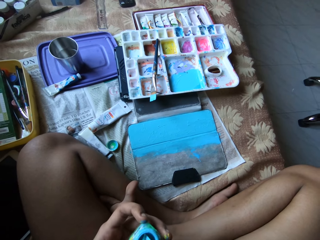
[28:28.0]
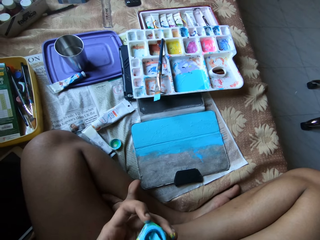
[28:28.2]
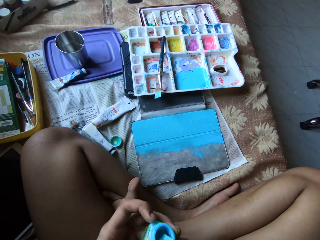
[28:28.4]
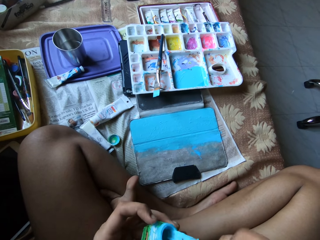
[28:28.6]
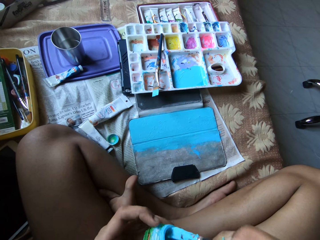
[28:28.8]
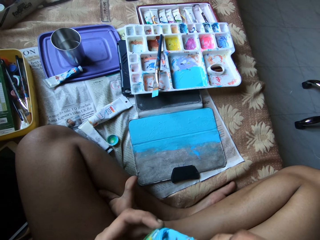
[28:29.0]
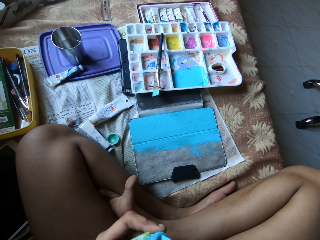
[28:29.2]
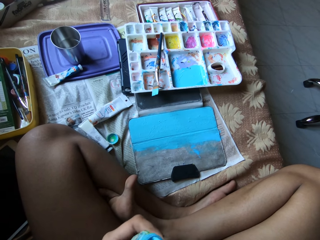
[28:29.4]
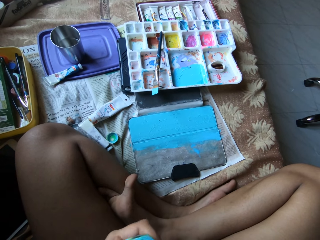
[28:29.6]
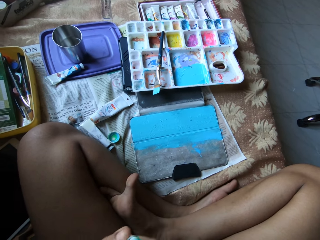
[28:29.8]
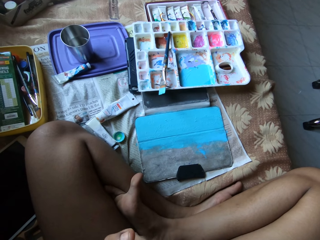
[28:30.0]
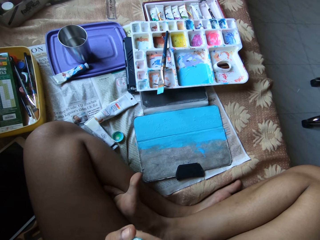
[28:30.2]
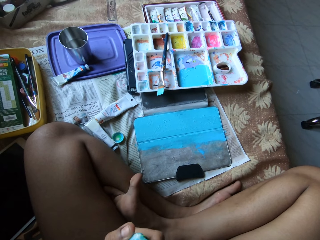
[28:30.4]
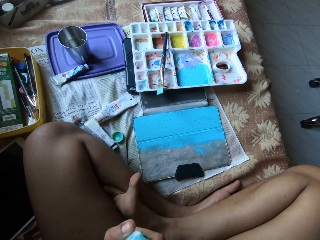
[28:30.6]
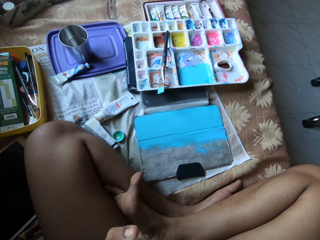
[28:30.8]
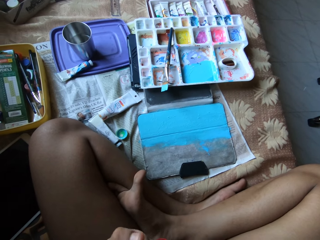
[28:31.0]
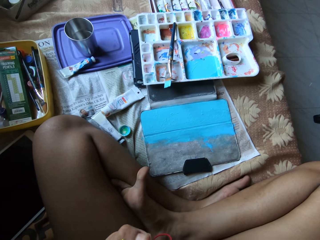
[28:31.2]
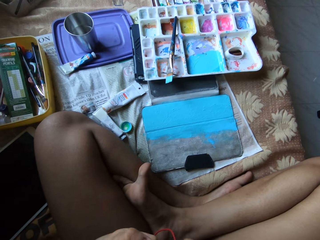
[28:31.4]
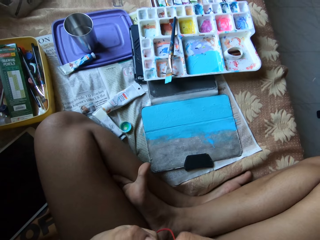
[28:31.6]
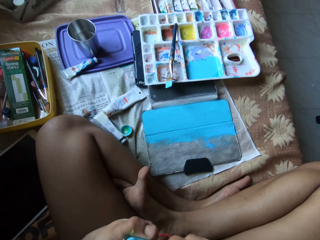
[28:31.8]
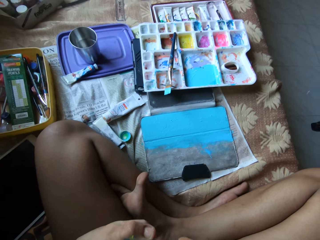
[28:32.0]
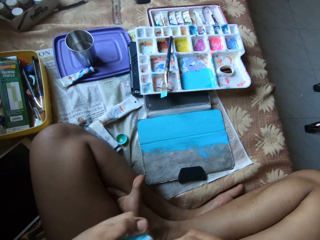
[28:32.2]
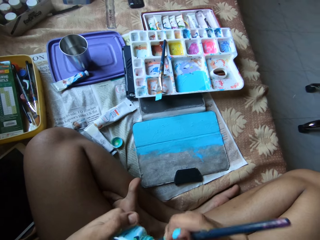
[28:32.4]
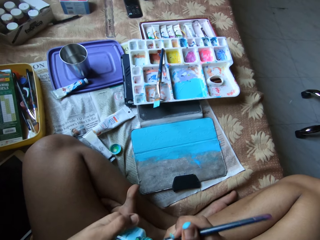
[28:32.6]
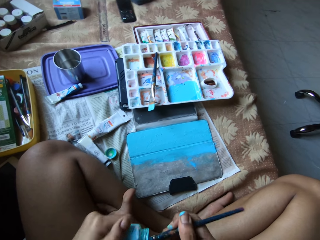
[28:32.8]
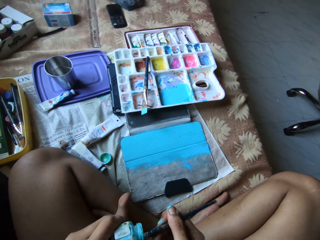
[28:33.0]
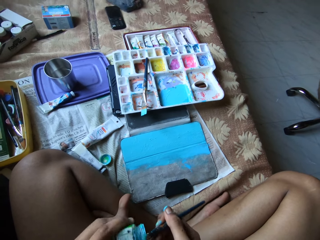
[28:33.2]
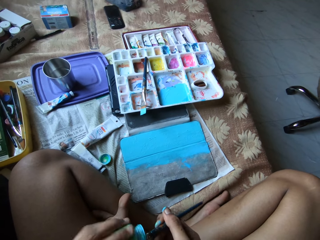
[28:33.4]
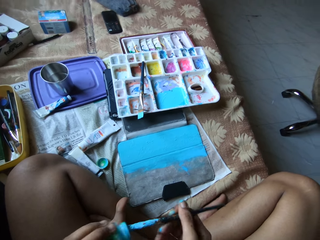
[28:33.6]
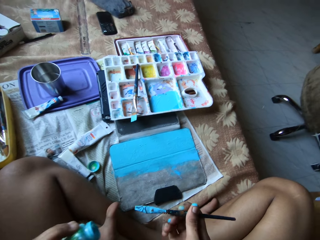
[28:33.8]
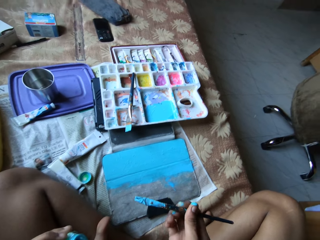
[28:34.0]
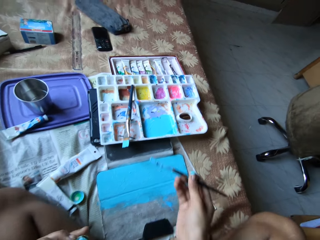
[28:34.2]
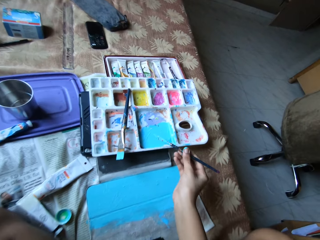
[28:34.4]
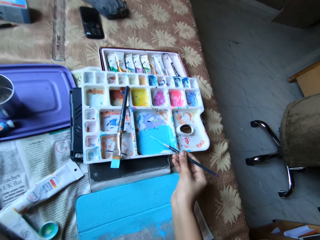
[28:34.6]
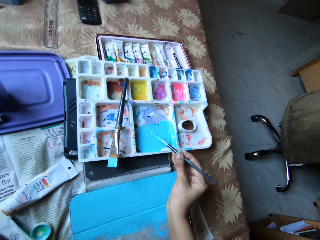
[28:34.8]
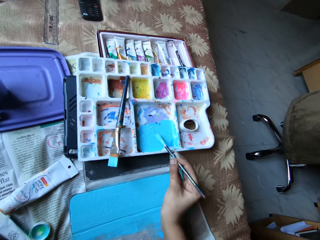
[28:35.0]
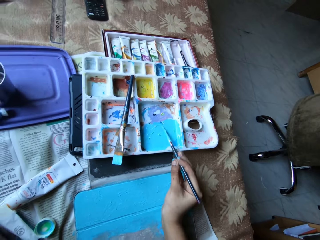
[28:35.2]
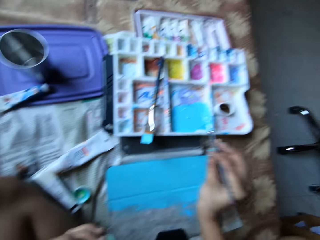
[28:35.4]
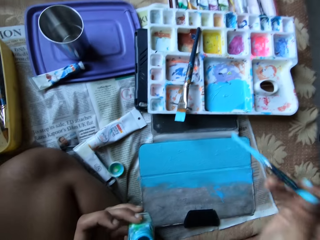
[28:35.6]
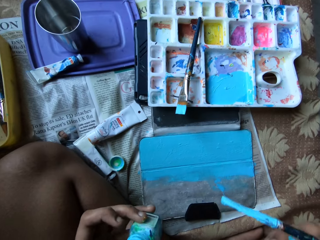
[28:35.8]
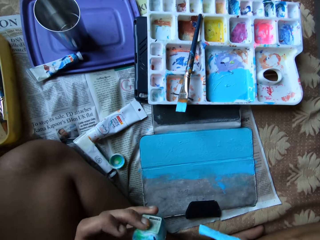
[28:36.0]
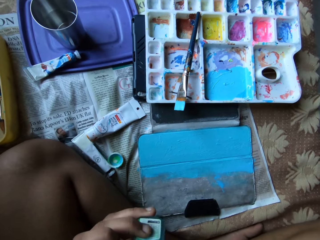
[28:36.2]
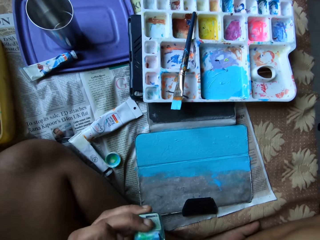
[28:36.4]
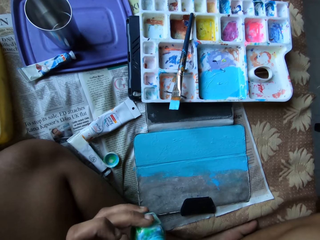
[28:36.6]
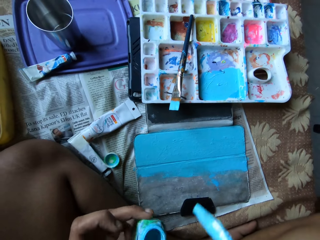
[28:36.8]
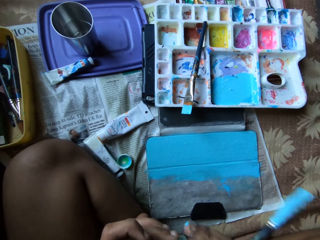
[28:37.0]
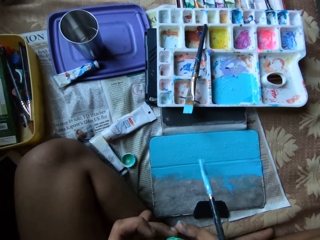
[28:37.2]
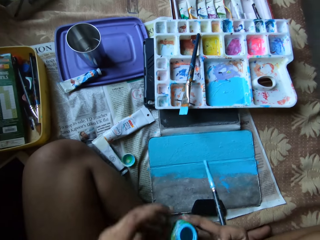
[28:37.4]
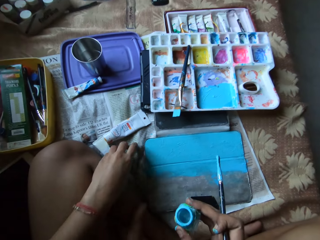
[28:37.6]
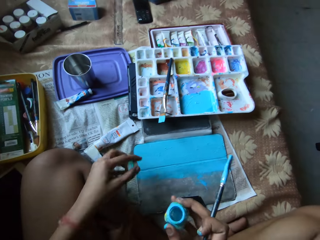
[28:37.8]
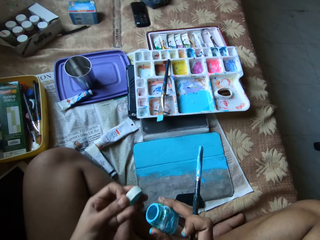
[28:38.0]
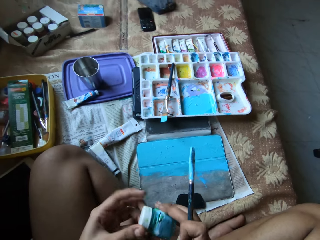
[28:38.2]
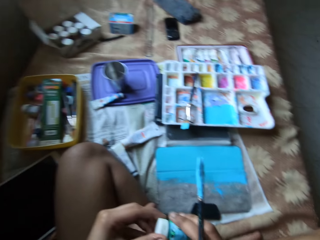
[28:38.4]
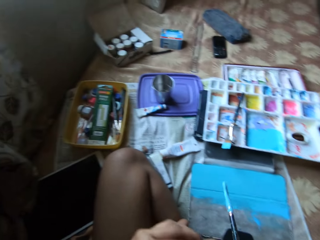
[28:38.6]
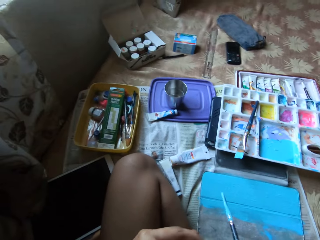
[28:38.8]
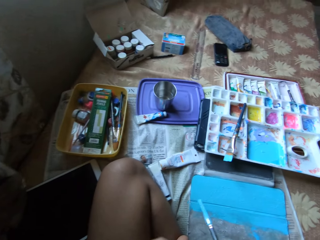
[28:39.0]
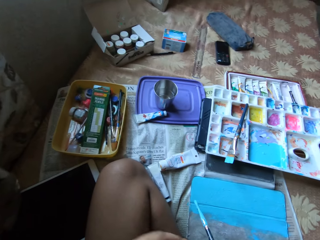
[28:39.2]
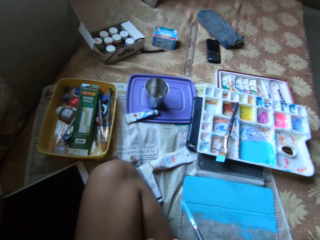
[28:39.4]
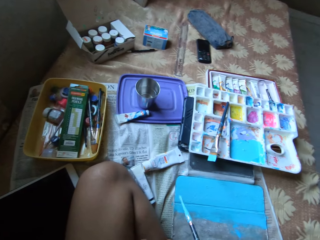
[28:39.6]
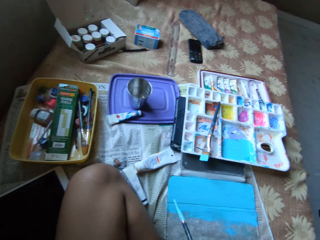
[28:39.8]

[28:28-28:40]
The camera wearer scoops paint from the paint container with the paintbrush in her right hand. She drops the paint on the paintbrush on the paint palette on the bed. She holds the paint container in her right hand. She picks up the cover of the paint container from the bed with her left hand. She closes the paint container.

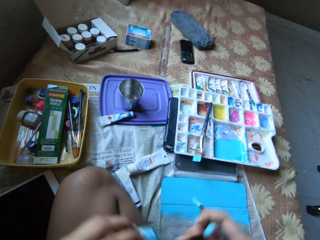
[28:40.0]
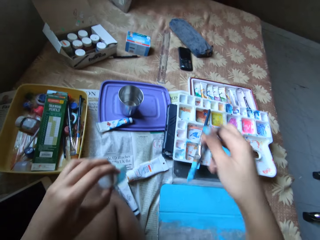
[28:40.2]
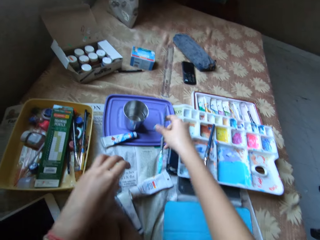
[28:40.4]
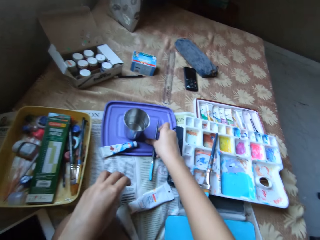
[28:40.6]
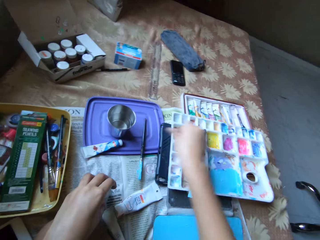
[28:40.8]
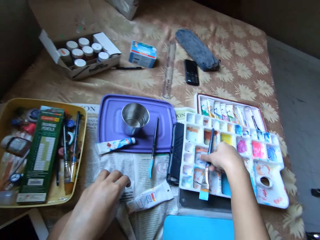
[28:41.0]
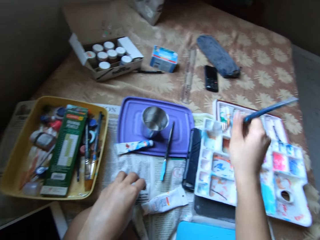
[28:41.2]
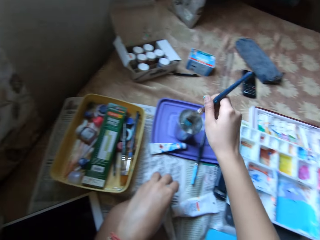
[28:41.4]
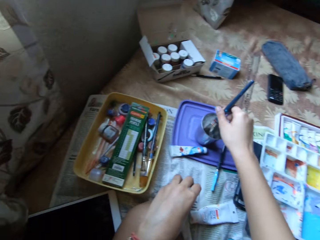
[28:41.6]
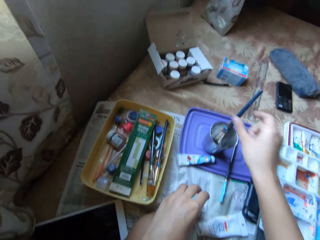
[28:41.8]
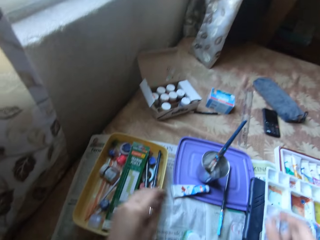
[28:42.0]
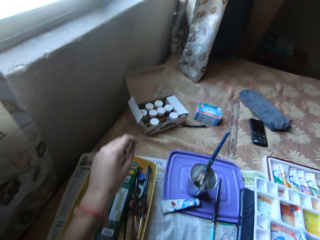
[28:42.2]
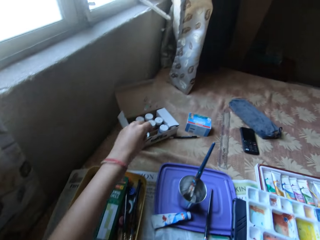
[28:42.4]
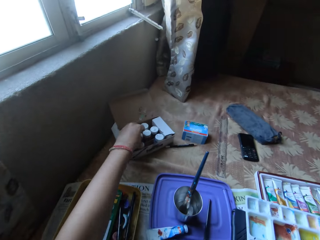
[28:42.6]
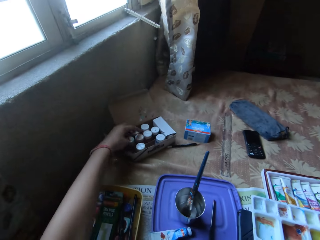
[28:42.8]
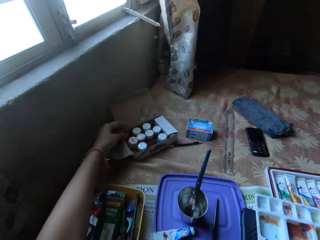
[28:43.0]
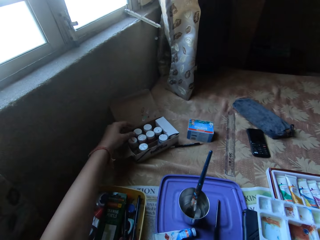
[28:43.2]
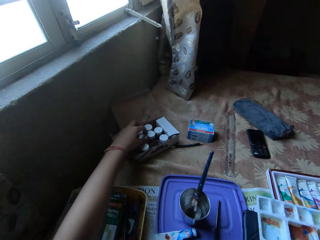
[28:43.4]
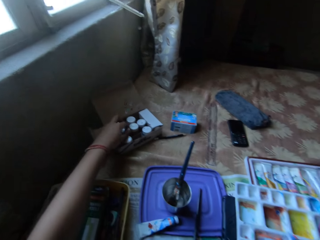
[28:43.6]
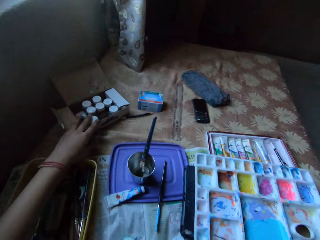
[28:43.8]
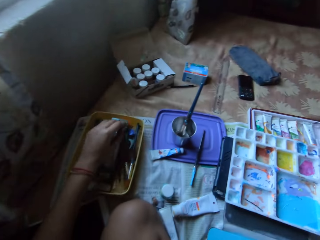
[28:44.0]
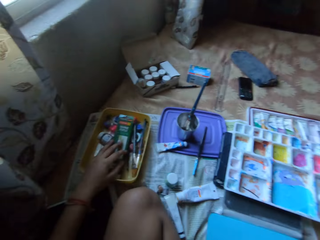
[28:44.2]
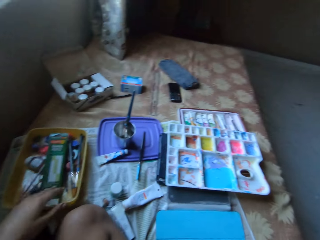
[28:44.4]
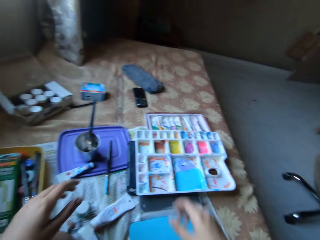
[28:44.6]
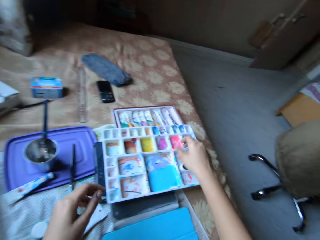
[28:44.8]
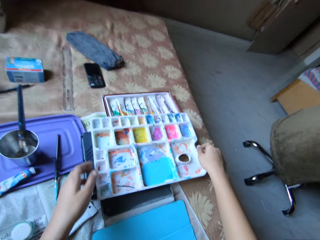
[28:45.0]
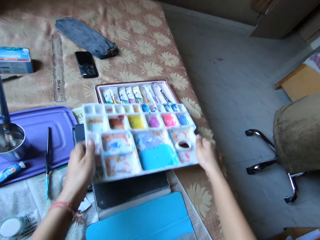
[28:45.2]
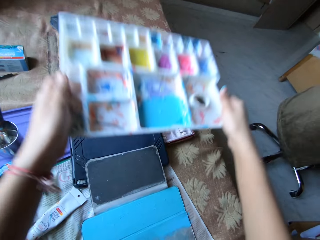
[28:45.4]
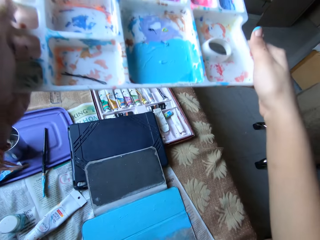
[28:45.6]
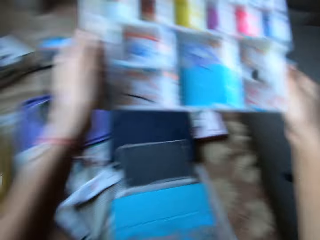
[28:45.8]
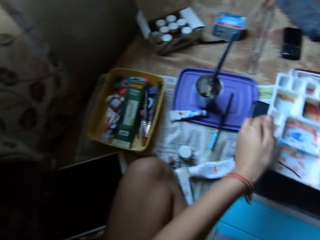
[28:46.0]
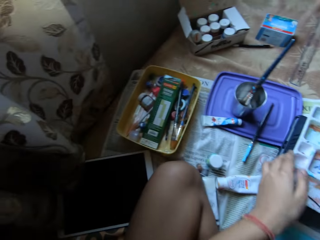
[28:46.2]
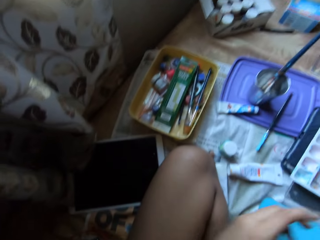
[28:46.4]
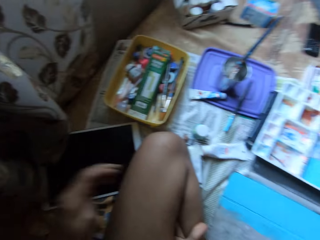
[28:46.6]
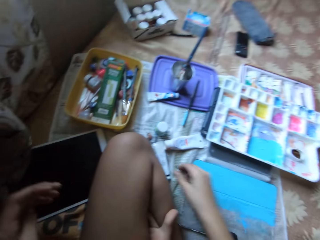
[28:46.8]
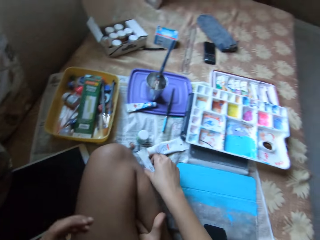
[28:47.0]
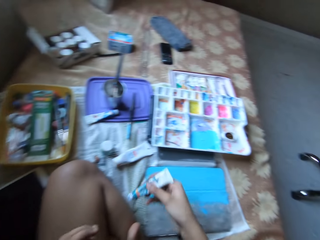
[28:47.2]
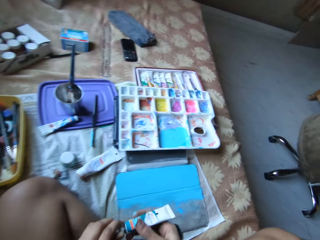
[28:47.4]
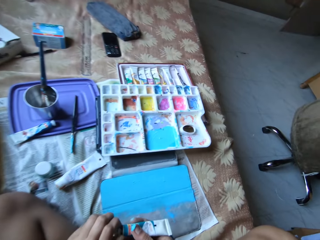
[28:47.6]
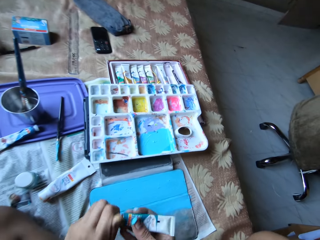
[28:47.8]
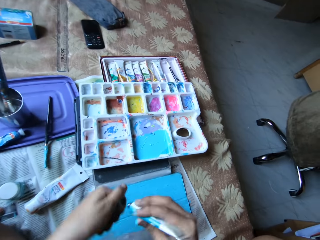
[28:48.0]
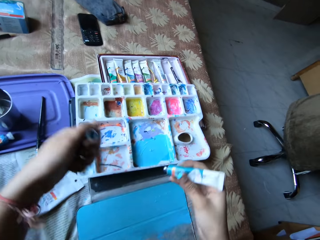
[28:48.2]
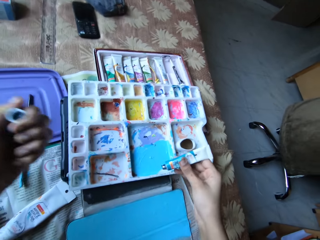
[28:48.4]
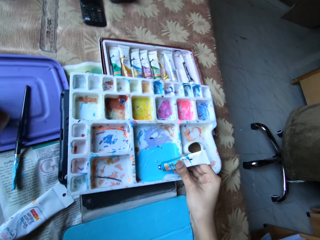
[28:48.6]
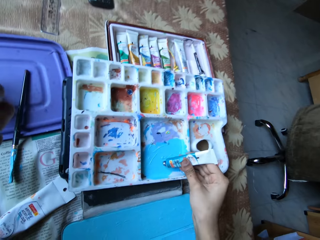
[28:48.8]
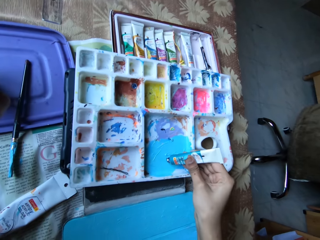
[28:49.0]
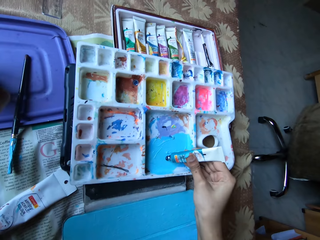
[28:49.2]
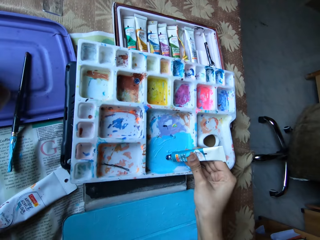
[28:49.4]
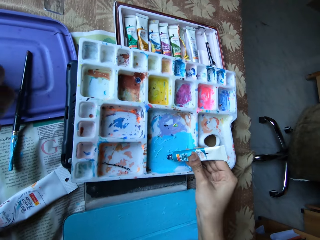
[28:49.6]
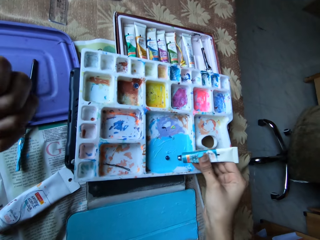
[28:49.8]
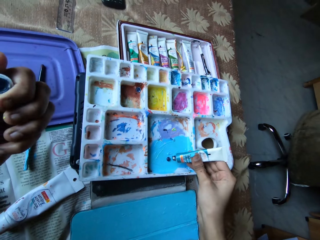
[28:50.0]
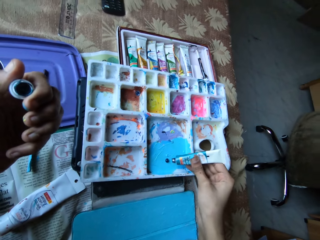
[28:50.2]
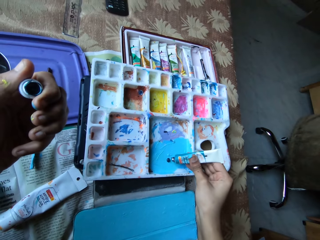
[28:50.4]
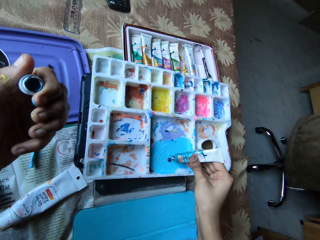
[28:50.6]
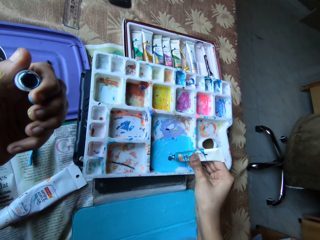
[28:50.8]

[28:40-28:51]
The camera wearer holds the paint container in her left hand. She drops the container in her left hand on the bed. She drops the paintbrush in her right hand on a tray on the bed. She picks up the paintbrush from the paint palette with her right hand. She puts the paintbrush in her right hand into a cup of water on the bed. She touches a paint container on the bed with her left hand. She lifts the paint palette from the bed with her hands. She drops the paint palette in her hands on the bed. She picks up a paint tube from the bed with her right hand. She opens the paint tube in her right hand with her left hand. She squeezes paint from the paint tube on the paint palette with her right hand.
